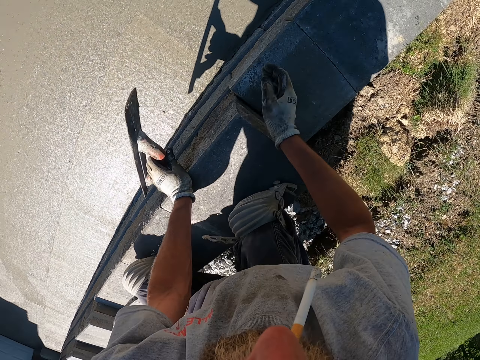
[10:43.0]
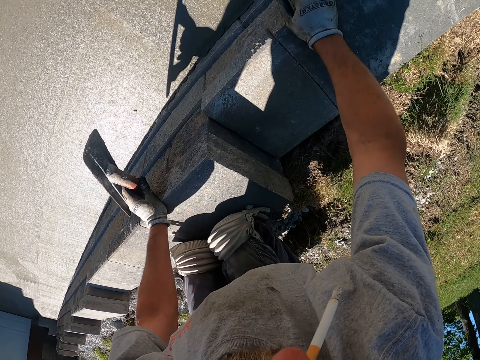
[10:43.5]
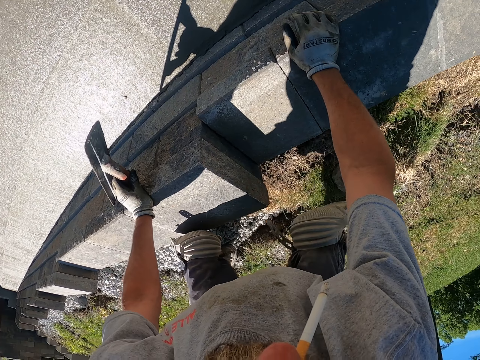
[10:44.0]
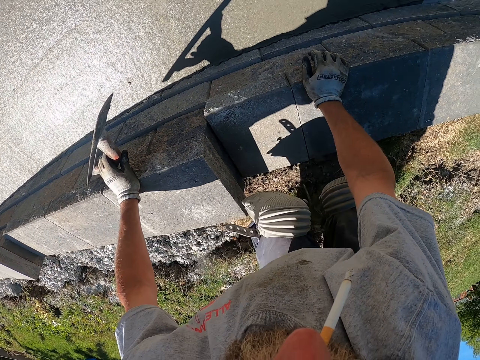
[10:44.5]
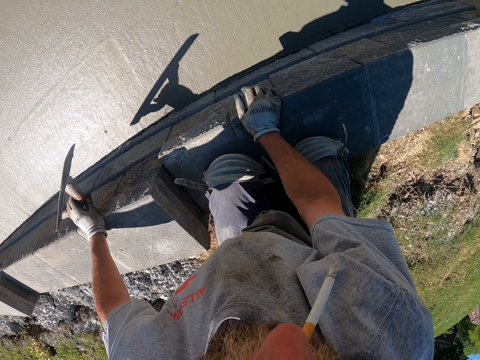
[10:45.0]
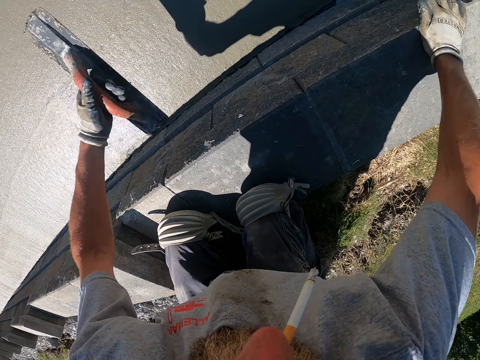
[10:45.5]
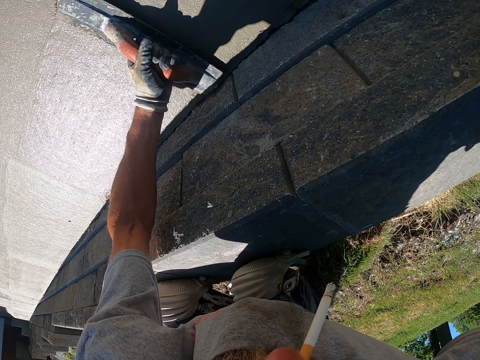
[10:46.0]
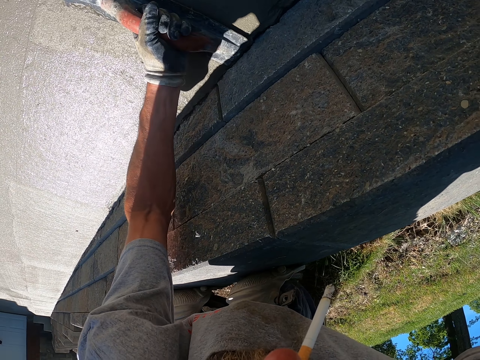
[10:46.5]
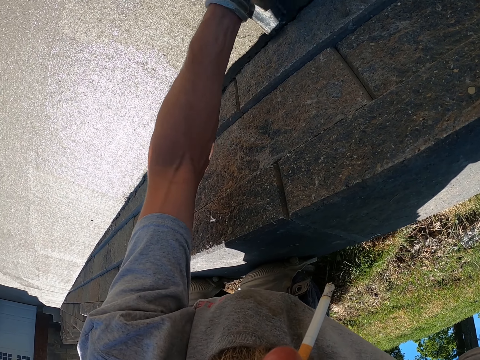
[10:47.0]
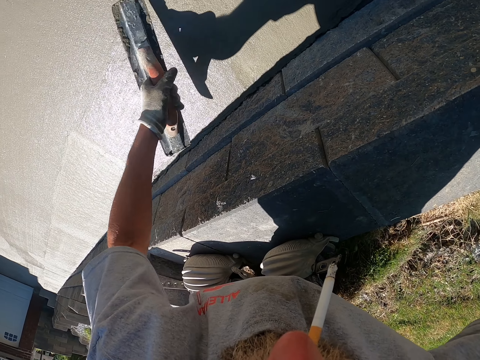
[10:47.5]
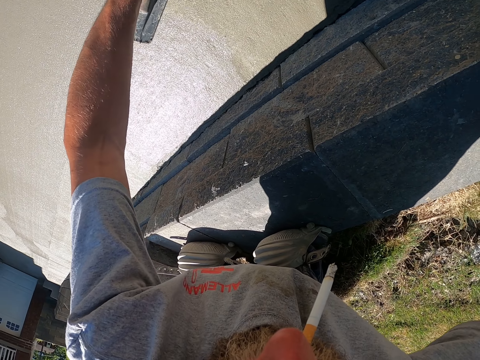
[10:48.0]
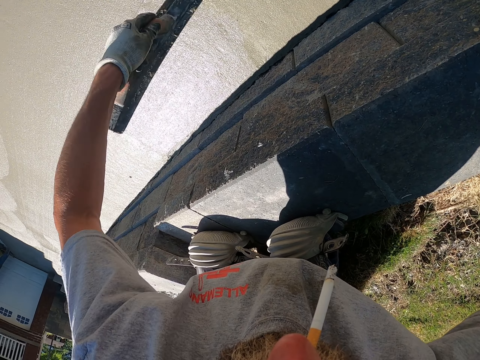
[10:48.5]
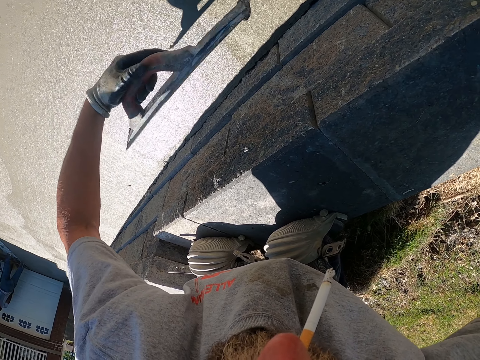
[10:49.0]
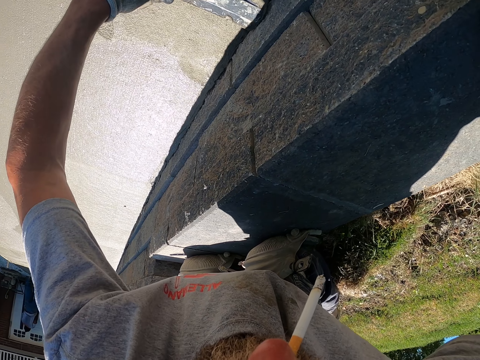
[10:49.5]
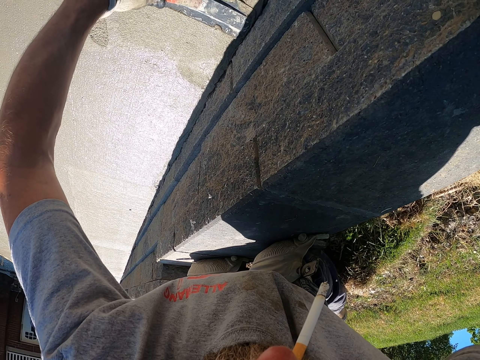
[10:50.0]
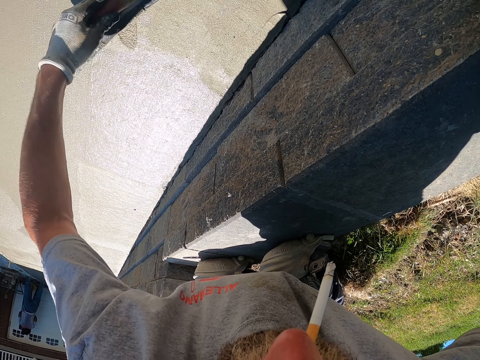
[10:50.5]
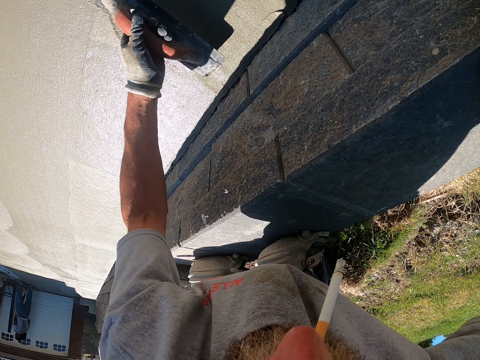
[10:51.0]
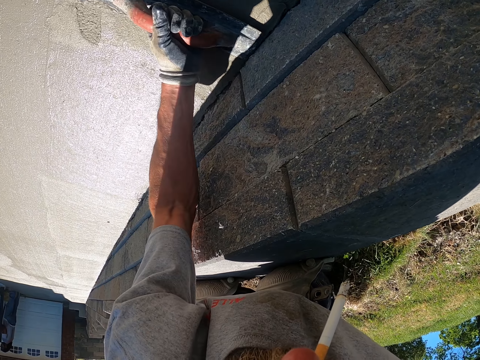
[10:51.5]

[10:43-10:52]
The camera wearer climbs down the building. They plaster the wall.

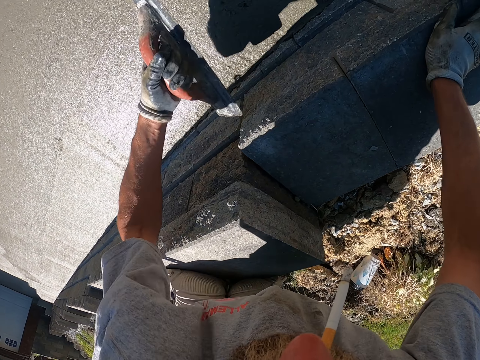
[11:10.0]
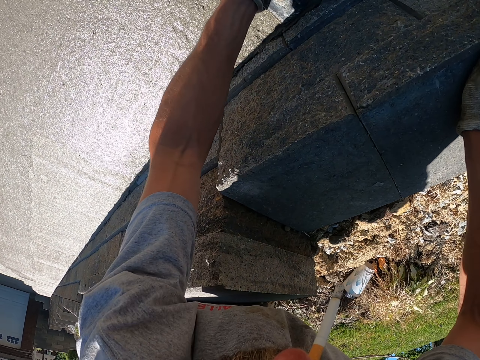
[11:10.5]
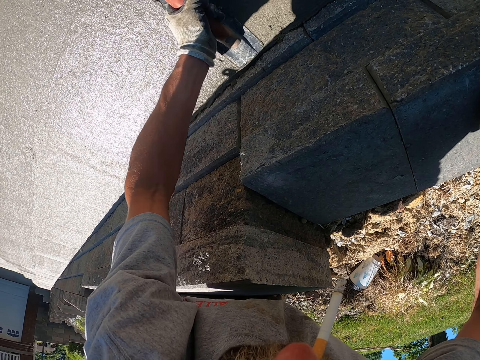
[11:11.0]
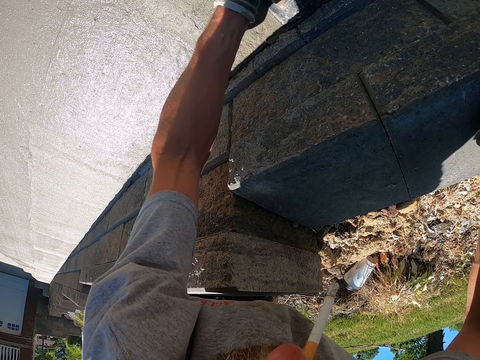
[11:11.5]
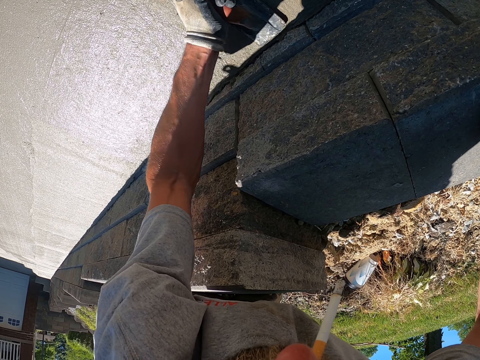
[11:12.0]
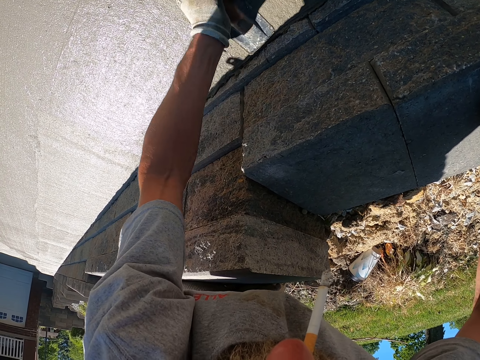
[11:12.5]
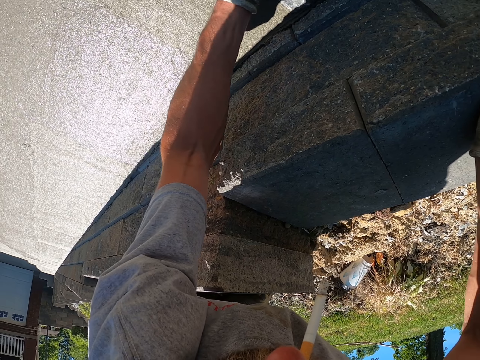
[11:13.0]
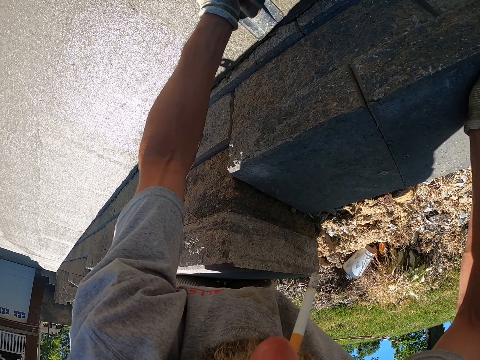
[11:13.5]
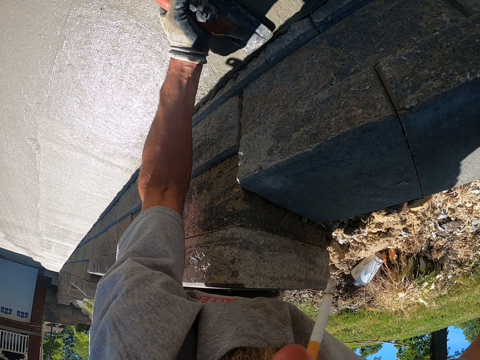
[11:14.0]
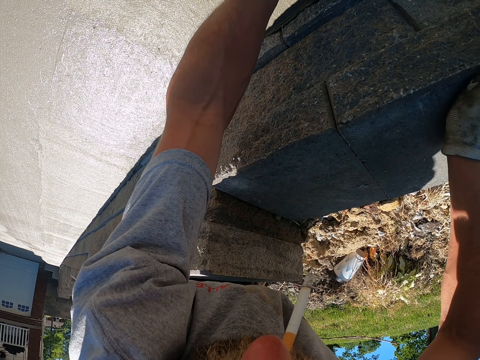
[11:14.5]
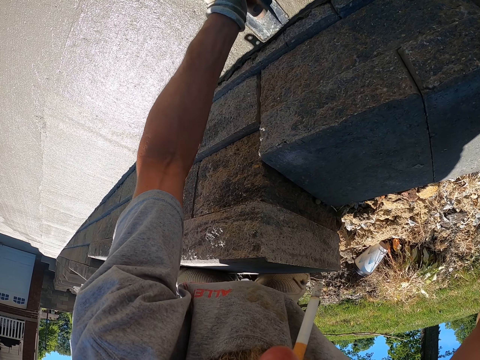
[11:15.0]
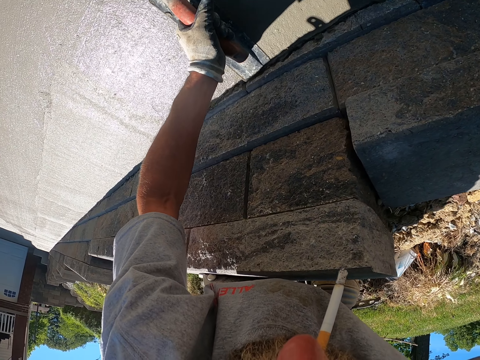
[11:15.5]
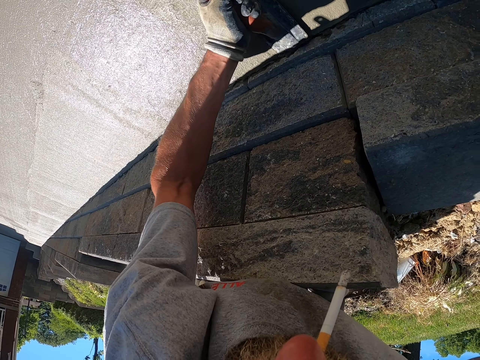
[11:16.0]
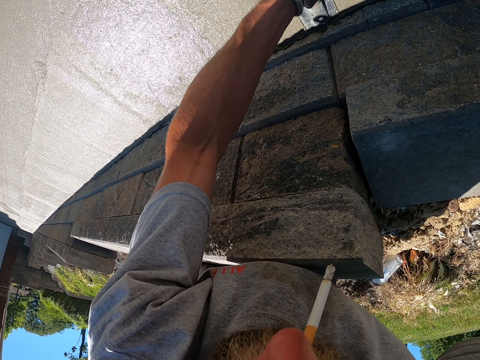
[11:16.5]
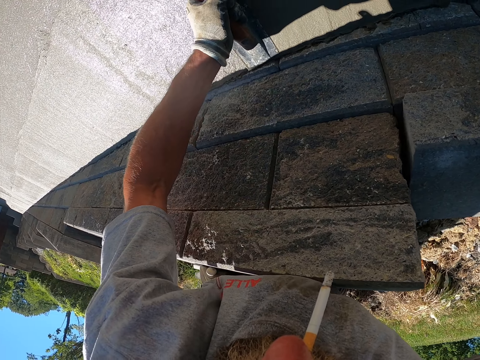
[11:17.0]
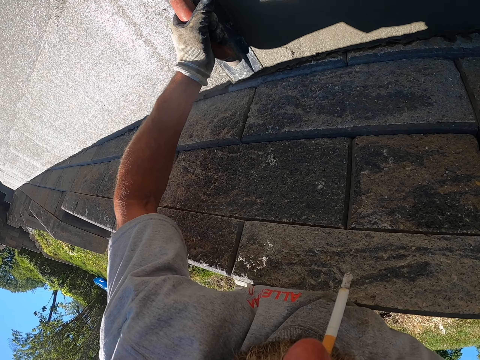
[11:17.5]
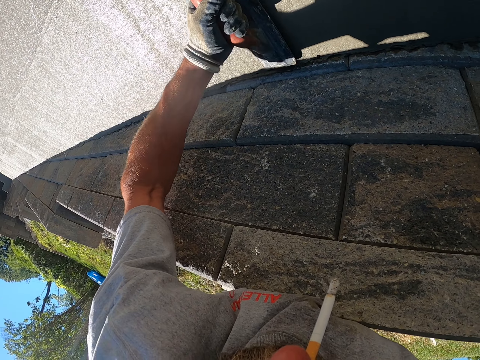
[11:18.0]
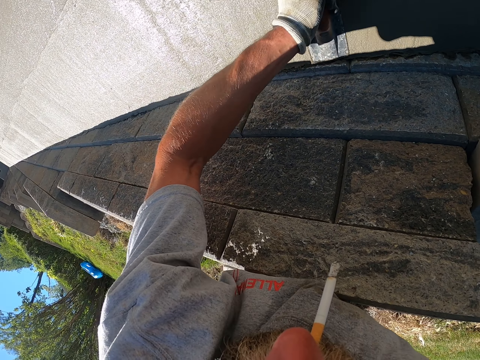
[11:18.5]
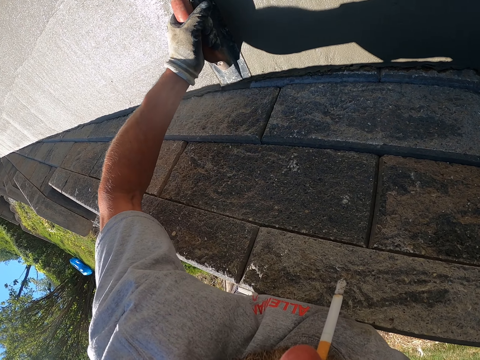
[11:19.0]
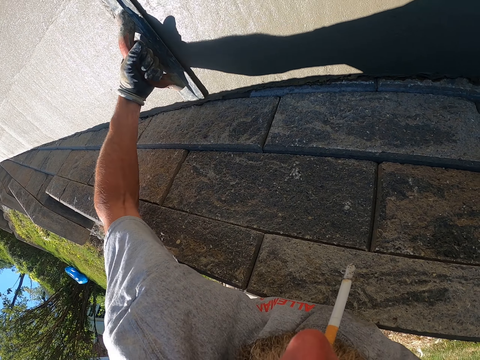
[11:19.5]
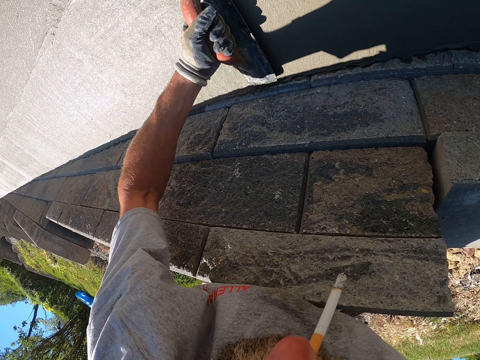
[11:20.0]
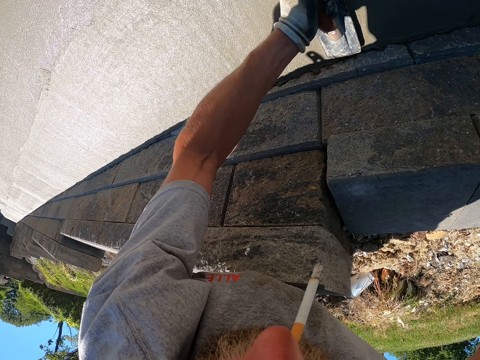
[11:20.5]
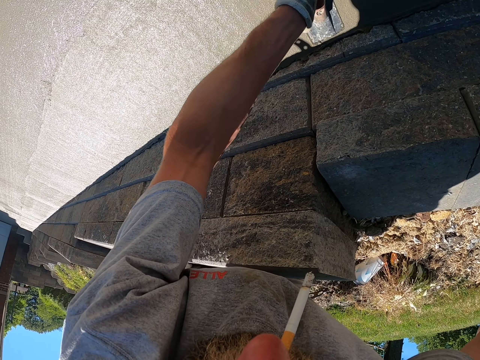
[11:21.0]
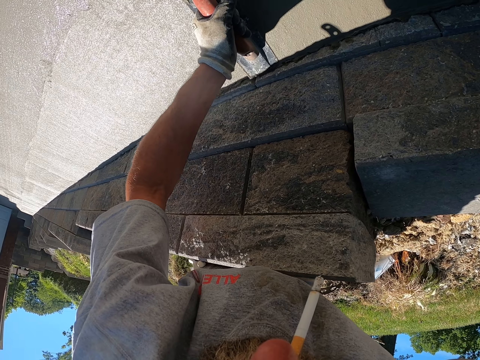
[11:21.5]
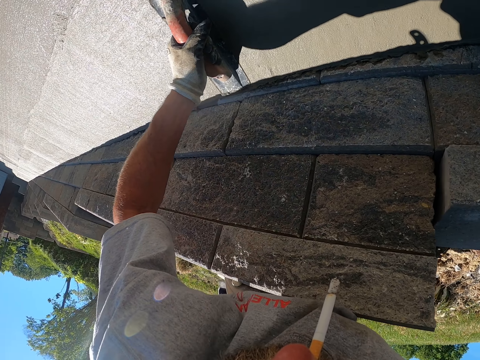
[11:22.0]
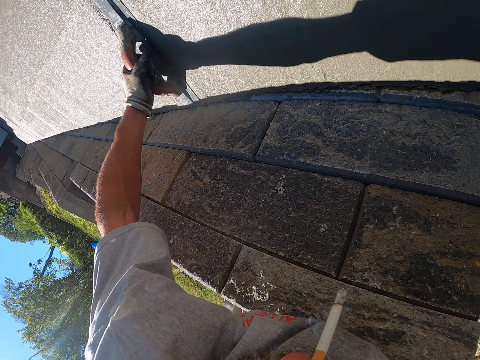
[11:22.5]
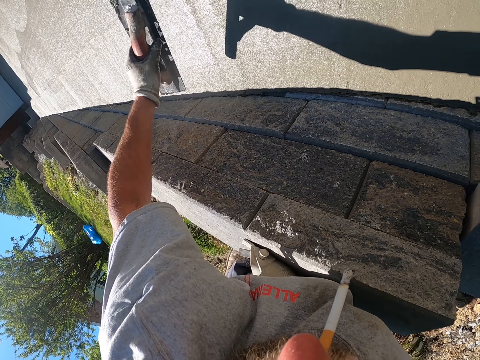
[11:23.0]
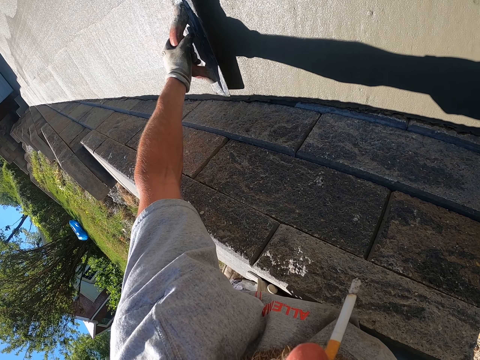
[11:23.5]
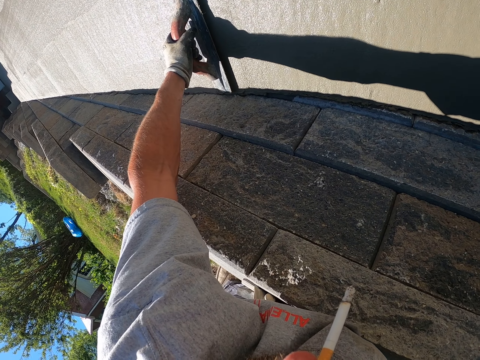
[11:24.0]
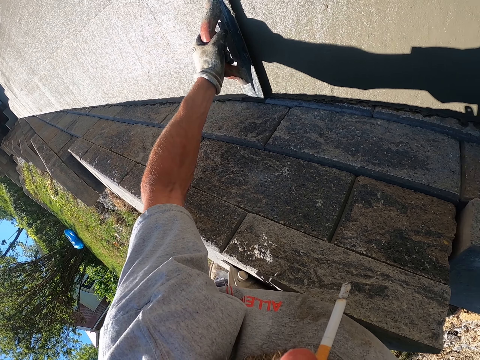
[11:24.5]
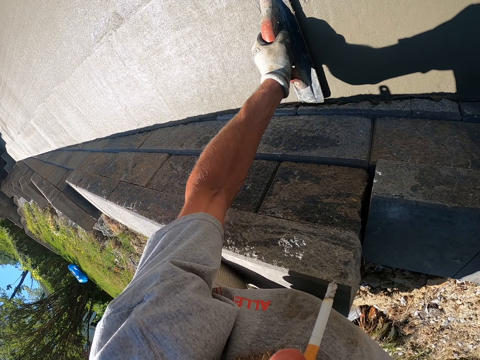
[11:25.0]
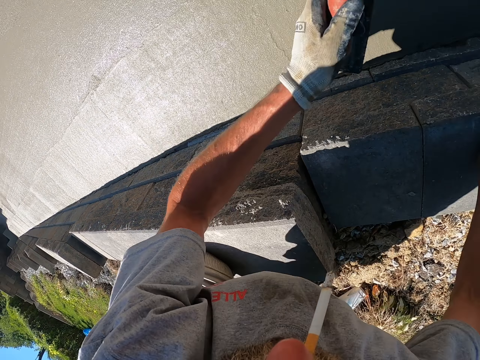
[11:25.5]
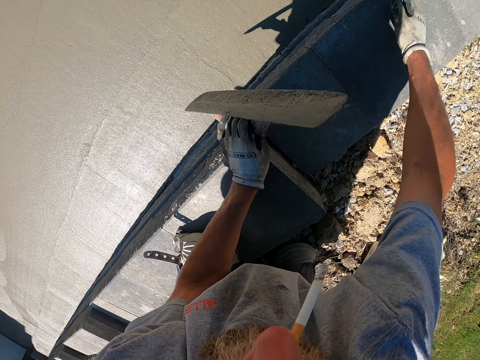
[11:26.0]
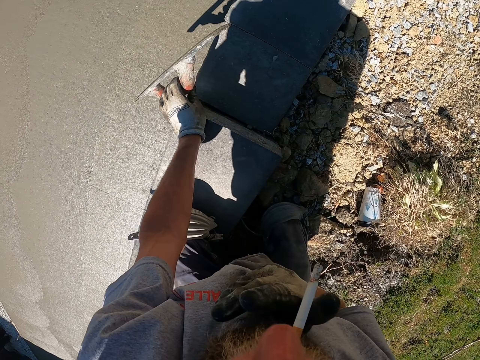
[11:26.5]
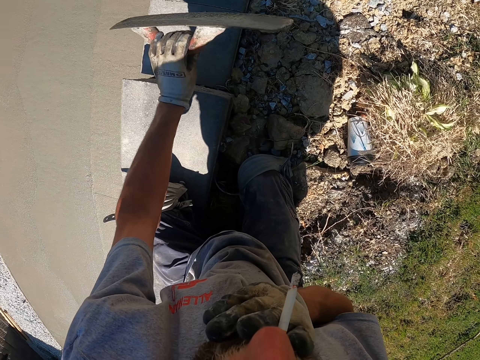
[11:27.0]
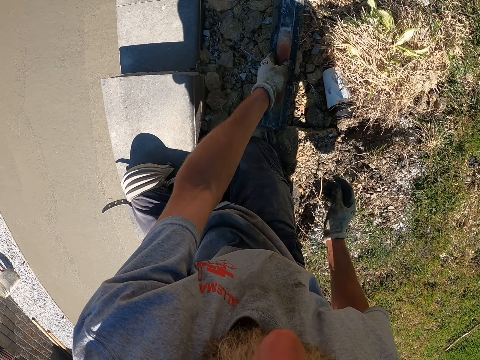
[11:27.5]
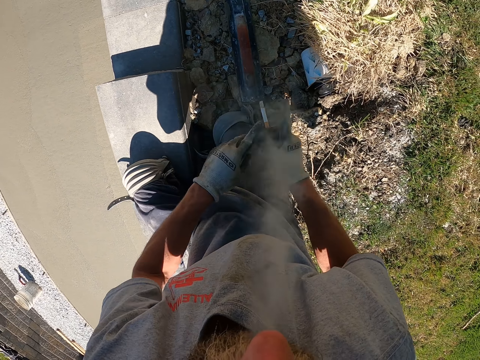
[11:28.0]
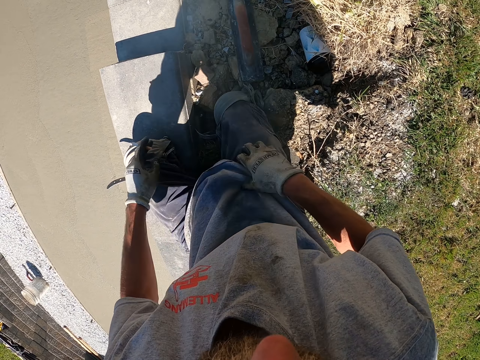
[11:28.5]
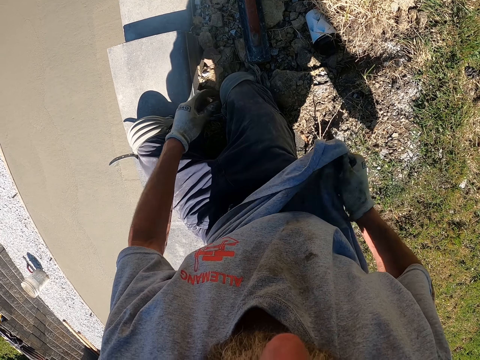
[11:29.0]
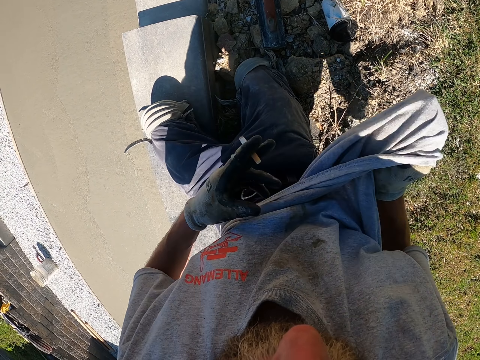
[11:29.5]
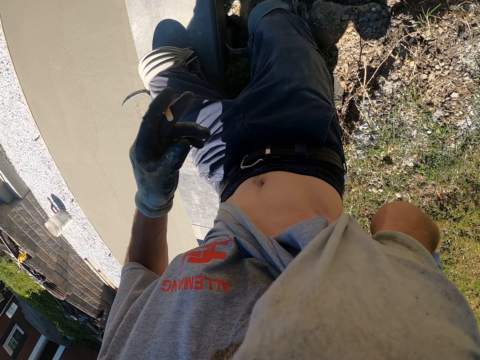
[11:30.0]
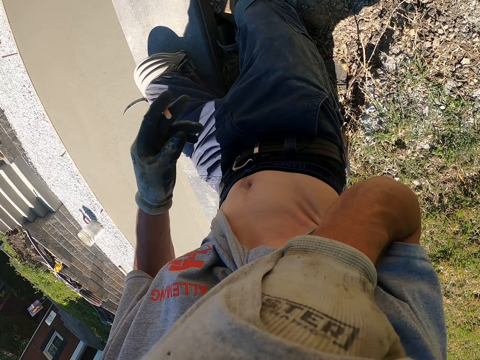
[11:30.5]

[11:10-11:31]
The camera wearer plasters the wall. He levels the cement with a finishing trowel. He removes the cigarette from the mouth. He lifts his hand. He places the wood float on the ground. He holds the cigarette. He wipes the face with his t-shirt.
